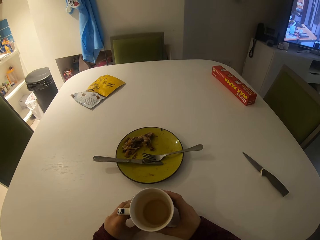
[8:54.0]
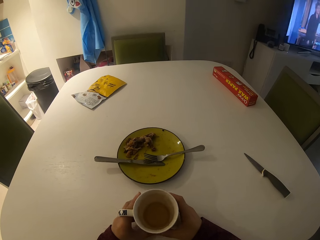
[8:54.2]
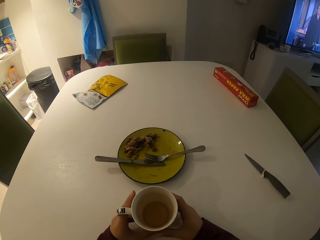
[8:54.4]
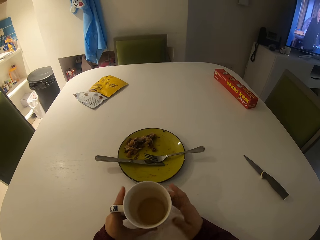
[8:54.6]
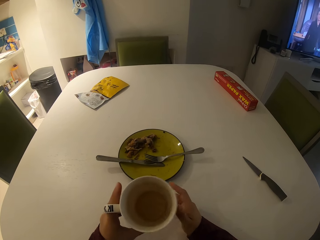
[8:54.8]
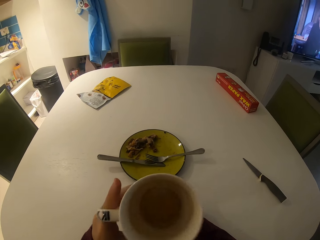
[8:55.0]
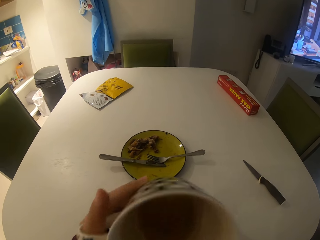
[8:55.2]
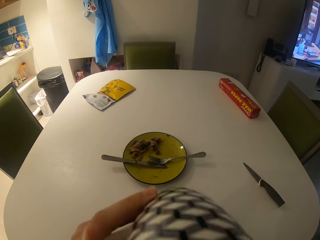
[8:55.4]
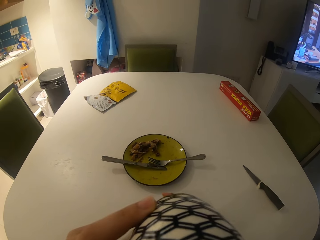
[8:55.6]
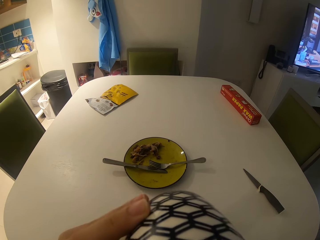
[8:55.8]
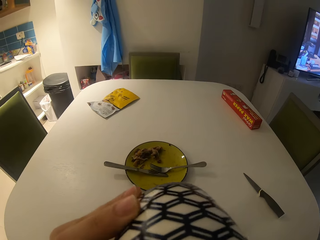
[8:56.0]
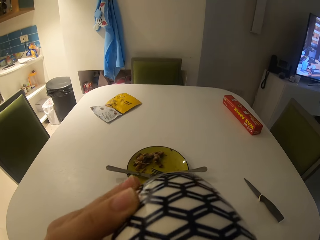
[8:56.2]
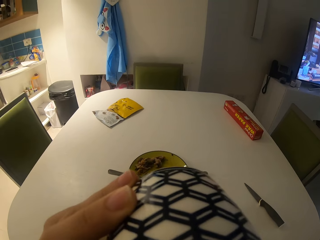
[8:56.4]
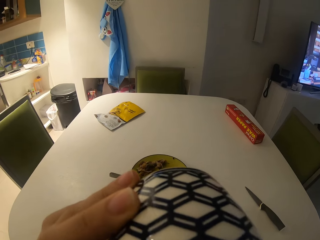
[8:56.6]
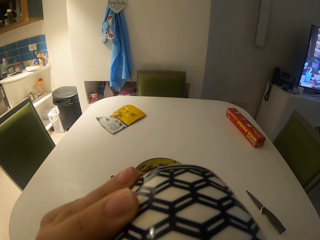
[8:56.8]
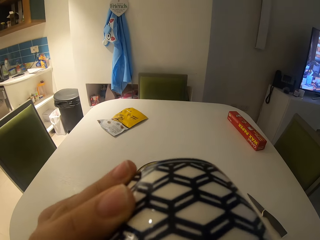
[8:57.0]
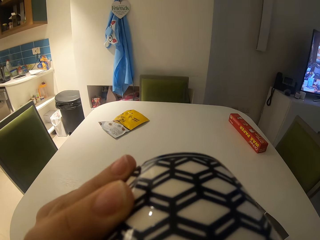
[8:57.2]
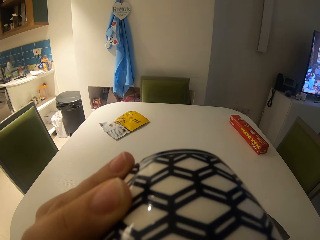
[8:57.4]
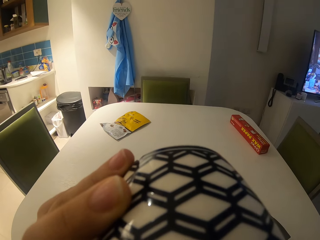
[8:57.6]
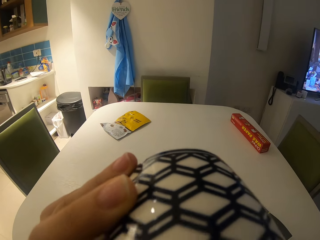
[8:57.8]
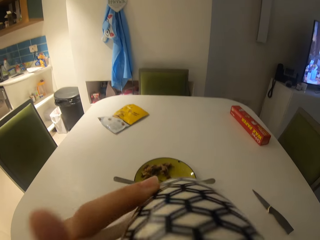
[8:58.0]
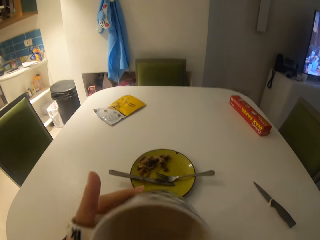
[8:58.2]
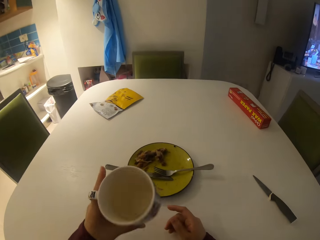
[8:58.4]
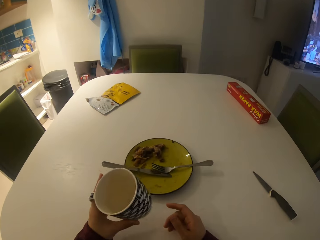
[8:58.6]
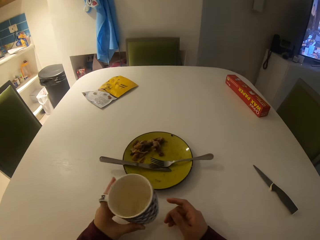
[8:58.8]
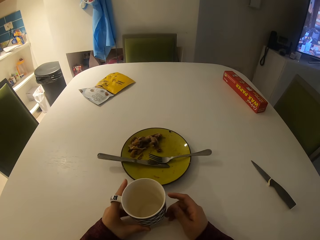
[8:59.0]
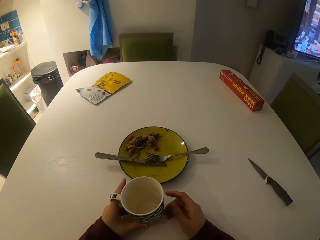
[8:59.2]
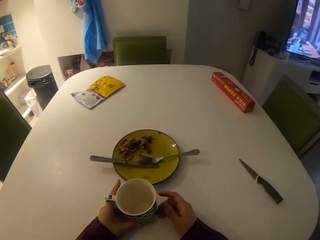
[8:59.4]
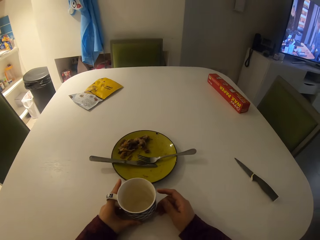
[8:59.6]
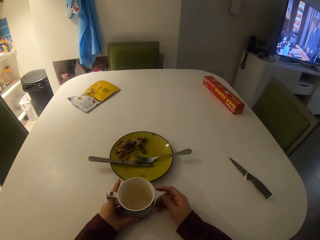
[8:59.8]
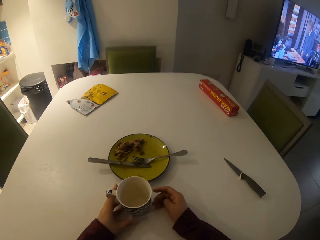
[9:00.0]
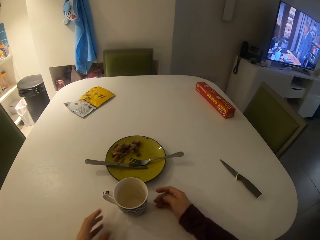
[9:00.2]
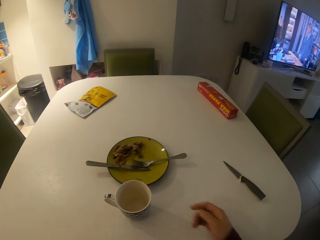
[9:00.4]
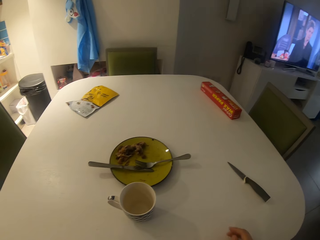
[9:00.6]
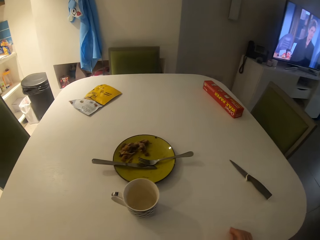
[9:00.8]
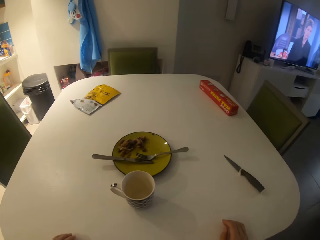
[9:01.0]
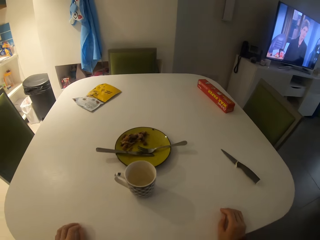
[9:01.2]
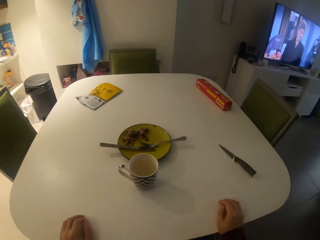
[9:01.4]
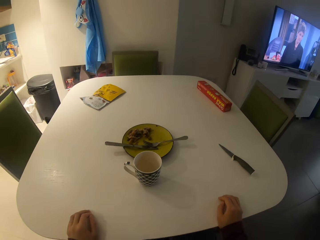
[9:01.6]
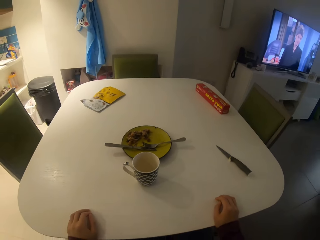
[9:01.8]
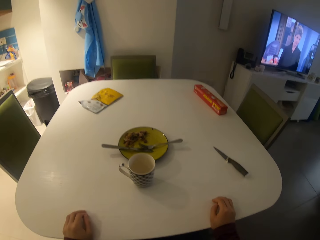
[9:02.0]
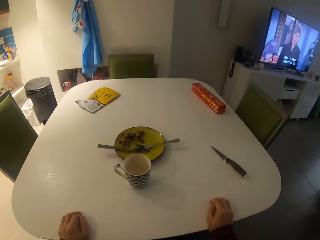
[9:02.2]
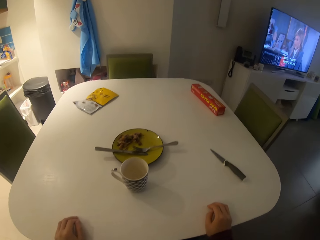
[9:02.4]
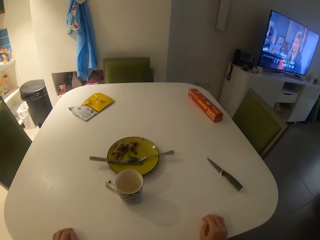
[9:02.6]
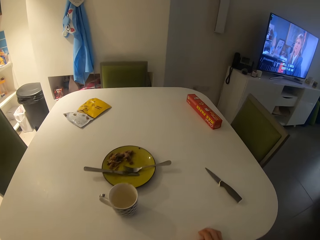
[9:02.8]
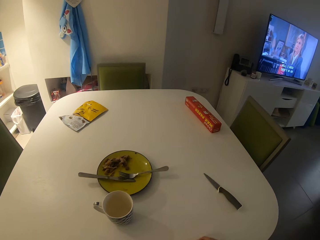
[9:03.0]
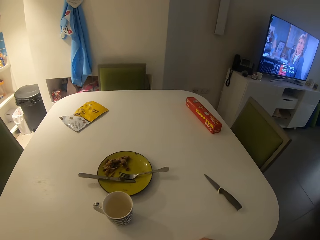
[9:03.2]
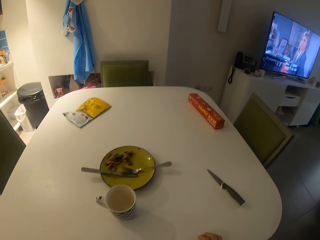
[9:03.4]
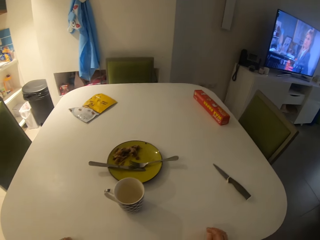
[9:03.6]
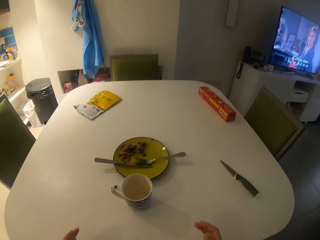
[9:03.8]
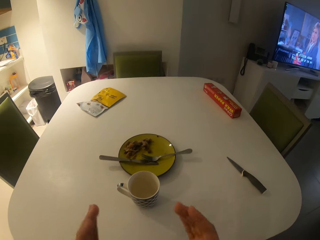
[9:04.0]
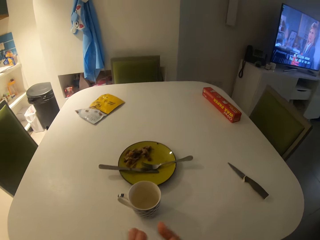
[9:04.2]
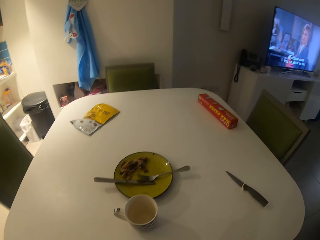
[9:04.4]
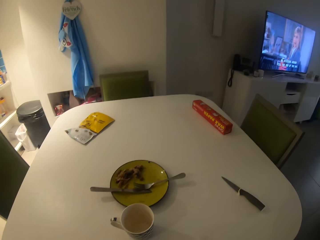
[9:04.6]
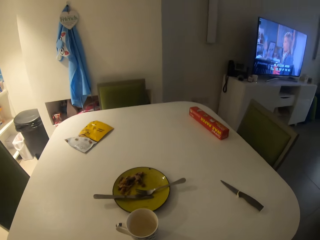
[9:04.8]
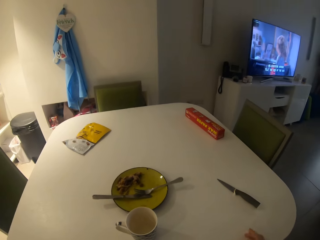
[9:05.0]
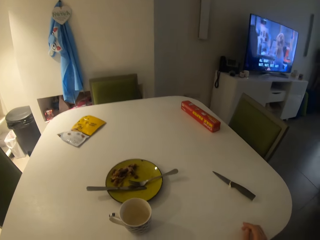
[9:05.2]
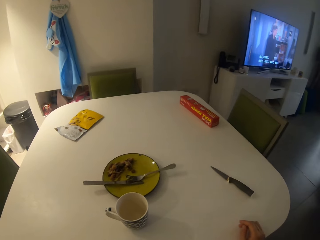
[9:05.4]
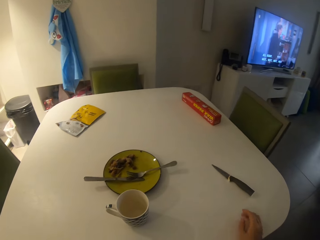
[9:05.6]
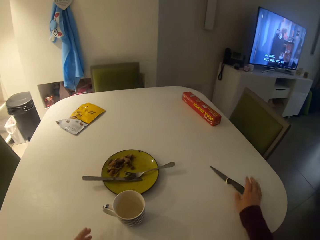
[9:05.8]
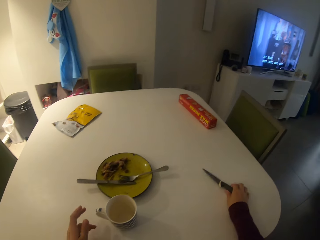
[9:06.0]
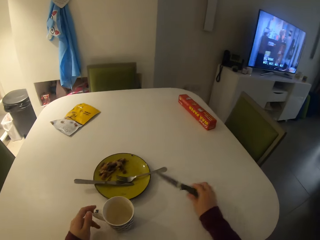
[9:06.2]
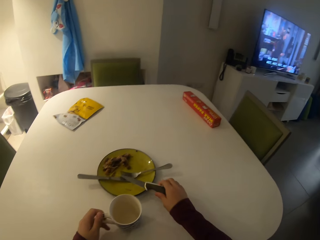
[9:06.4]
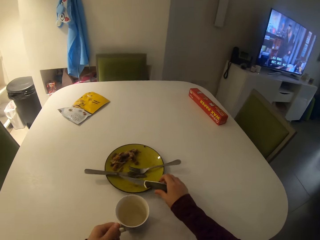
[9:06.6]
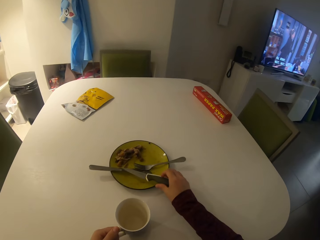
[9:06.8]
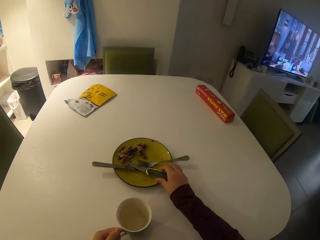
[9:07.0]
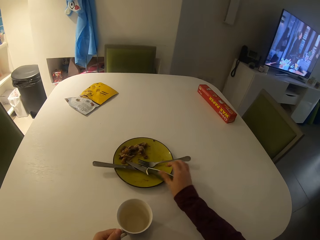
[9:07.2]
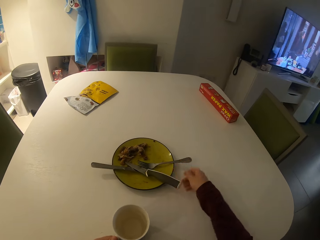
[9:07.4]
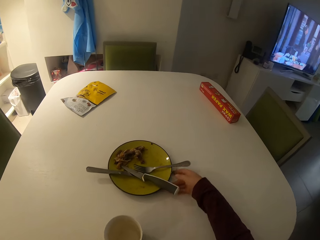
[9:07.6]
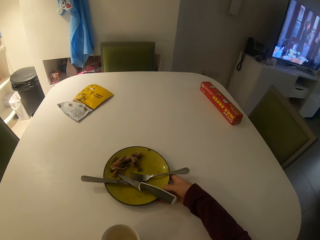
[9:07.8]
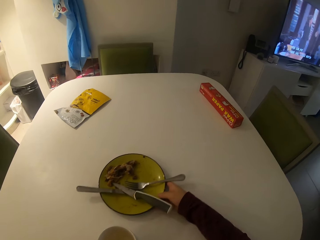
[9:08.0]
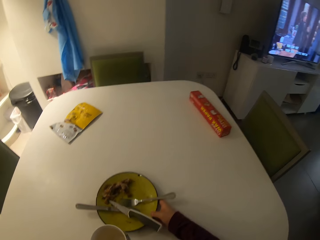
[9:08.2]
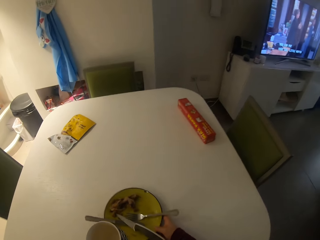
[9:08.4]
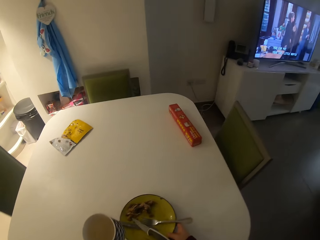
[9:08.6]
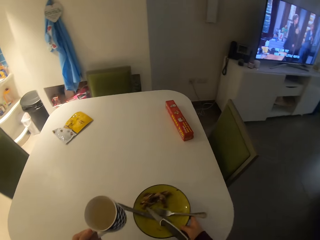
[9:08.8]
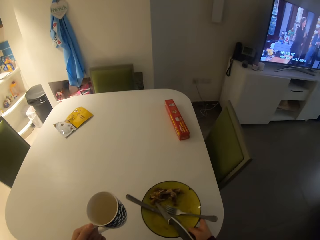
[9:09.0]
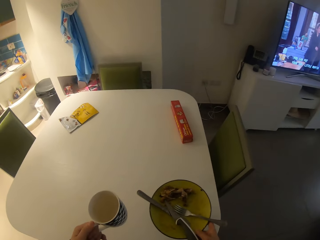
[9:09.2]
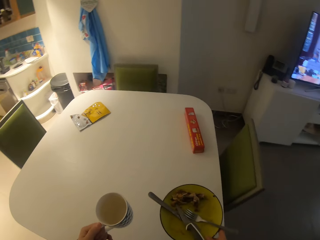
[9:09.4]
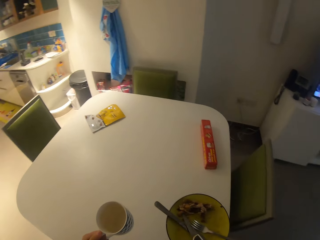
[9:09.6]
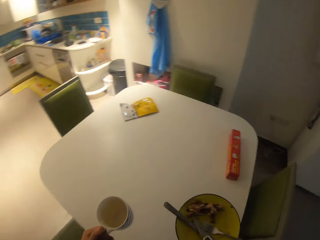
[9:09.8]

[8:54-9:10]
The camera wearer drinks coffee from the mug. She drops the mug on the table. She turns around the room. She takes a knife on the table with her right hand. She drops the knife on the plate. She carries the mug with her left hand and carries the plate with her right hand. She picks up the plate.

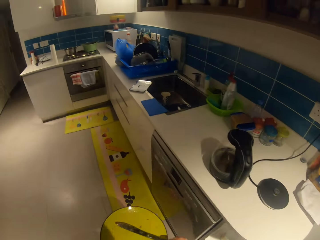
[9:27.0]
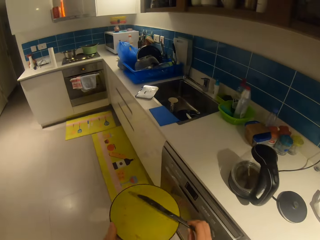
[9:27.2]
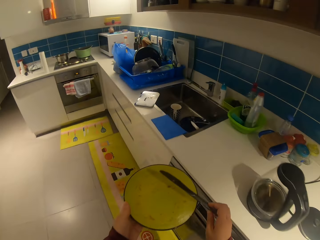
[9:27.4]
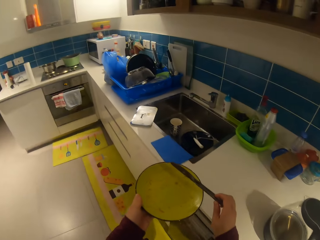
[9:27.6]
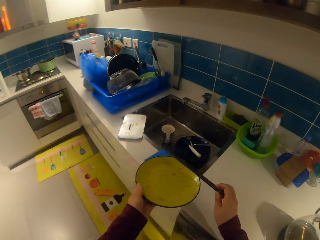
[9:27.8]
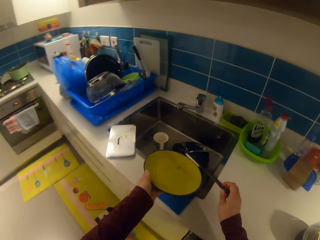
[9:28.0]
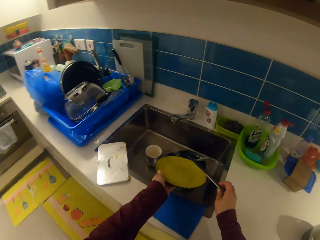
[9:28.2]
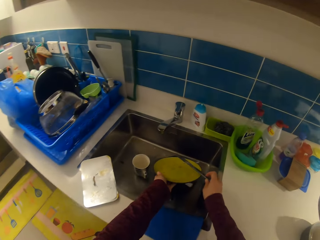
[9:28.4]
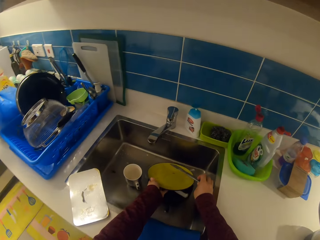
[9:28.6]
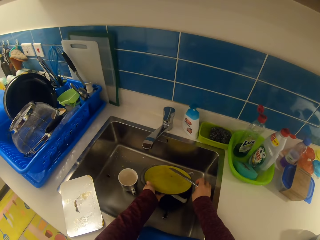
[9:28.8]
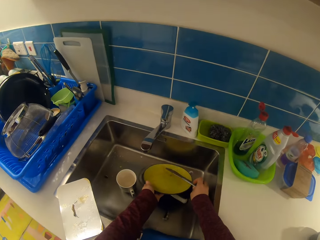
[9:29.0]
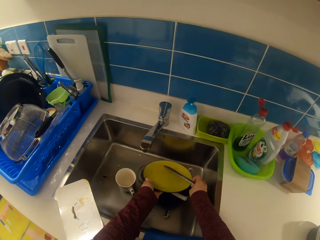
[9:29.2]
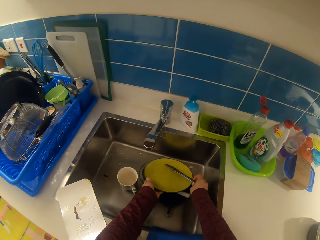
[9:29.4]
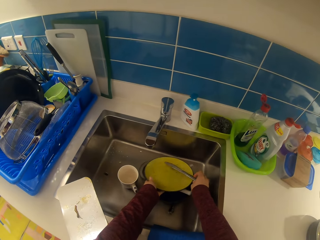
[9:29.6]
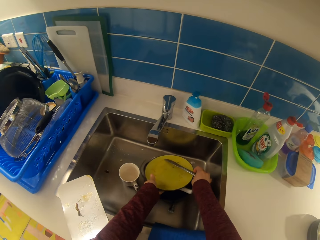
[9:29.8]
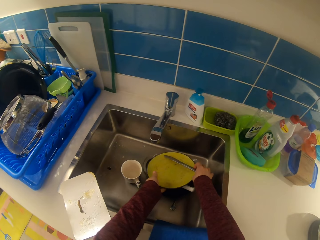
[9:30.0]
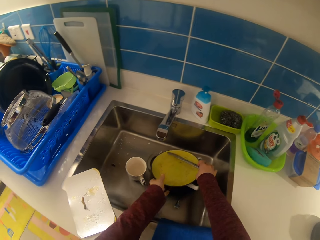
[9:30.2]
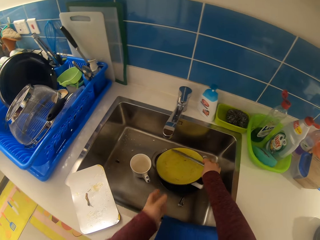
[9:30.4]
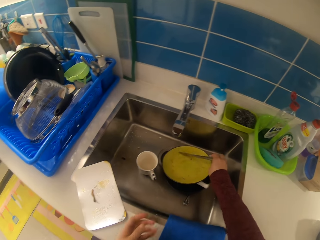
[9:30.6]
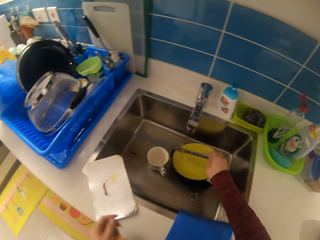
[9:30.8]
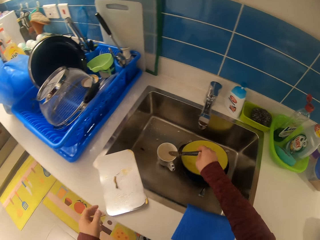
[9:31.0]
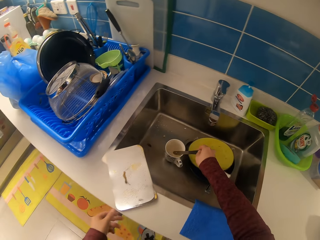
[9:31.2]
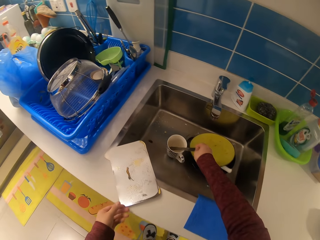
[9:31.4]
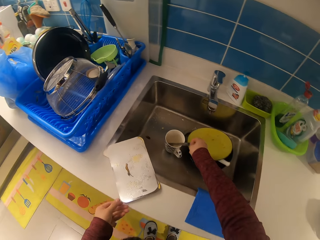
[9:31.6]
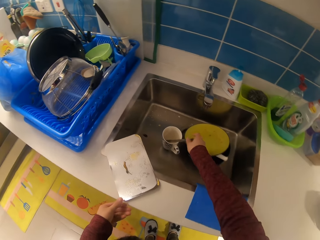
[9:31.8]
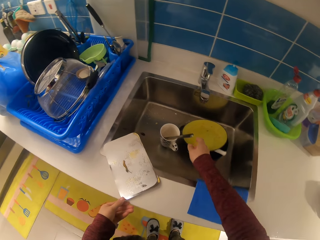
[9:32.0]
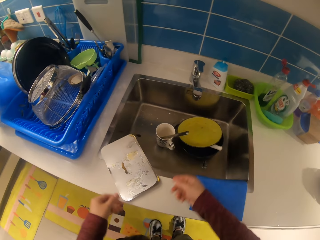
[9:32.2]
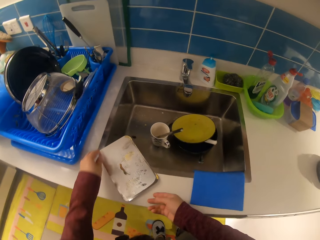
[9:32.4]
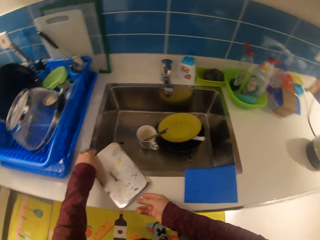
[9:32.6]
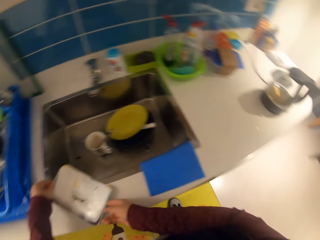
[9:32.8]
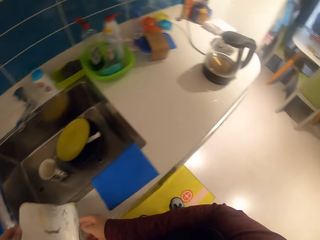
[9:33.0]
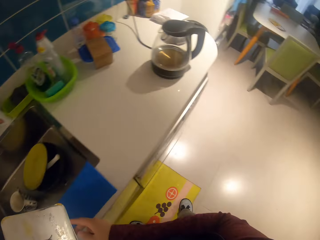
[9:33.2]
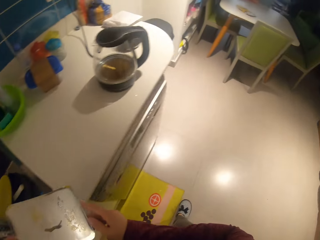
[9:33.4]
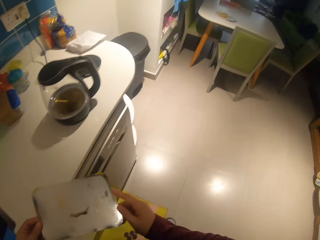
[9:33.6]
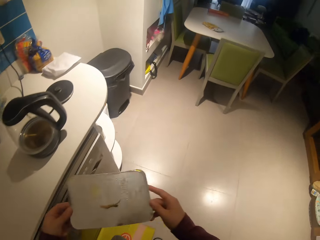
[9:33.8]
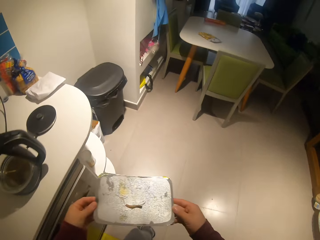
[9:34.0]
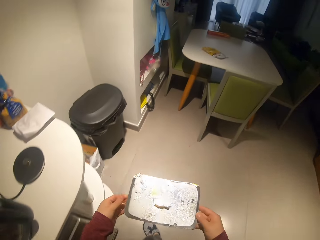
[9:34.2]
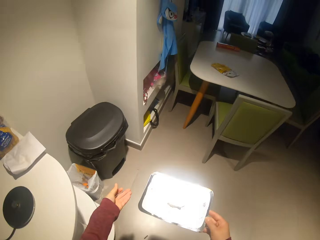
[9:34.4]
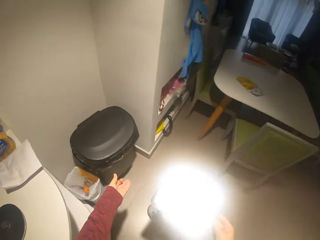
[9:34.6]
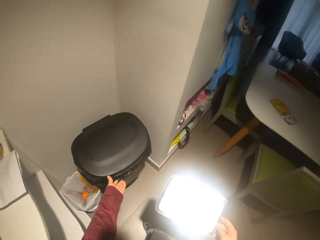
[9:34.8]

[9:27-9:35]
The camera wearer drops the plate in the sink. They drop the dinner knife in the mug. They take the lid of an aluminum foil plate or a plastic packaging container on the countertop. They walk around the room.
